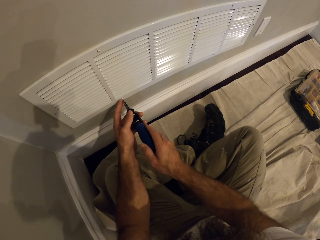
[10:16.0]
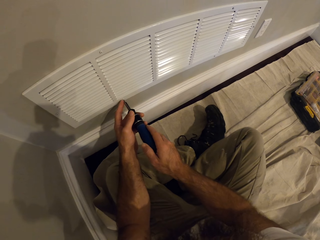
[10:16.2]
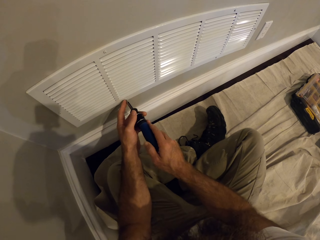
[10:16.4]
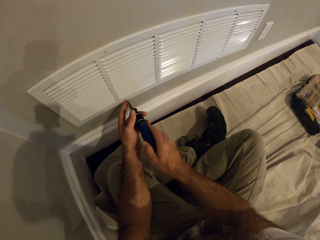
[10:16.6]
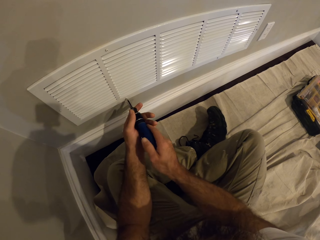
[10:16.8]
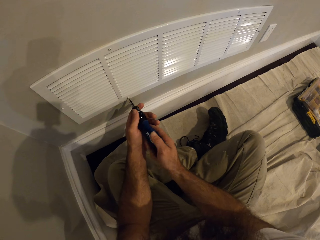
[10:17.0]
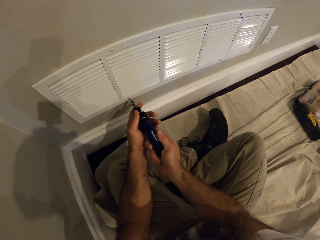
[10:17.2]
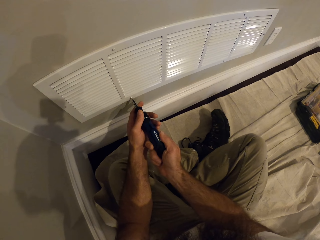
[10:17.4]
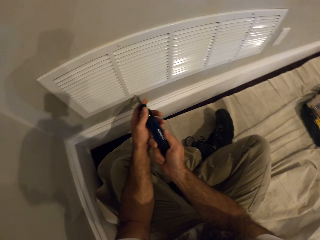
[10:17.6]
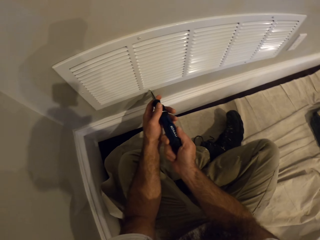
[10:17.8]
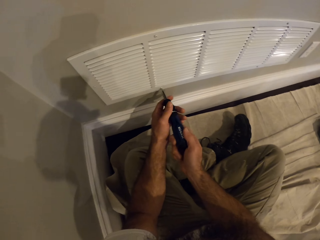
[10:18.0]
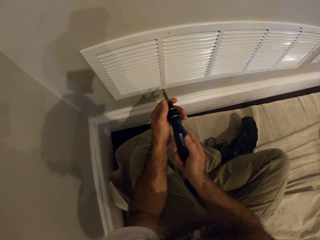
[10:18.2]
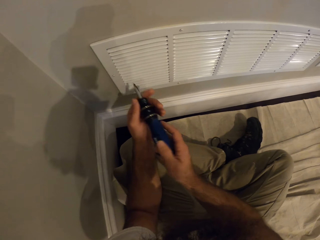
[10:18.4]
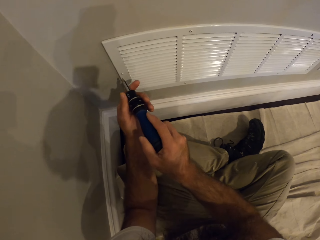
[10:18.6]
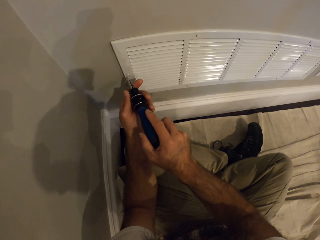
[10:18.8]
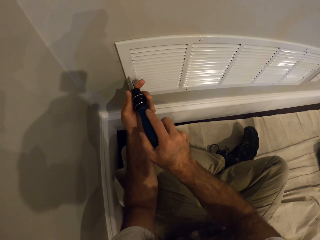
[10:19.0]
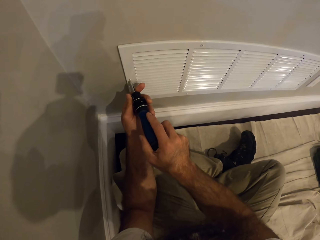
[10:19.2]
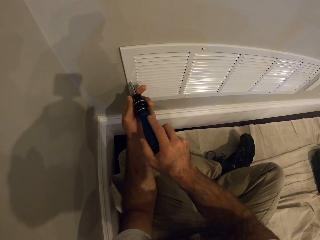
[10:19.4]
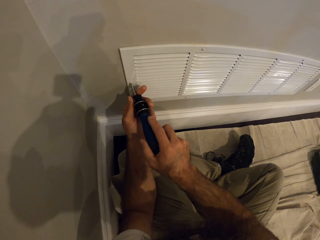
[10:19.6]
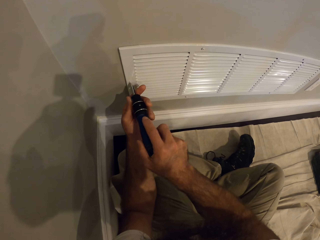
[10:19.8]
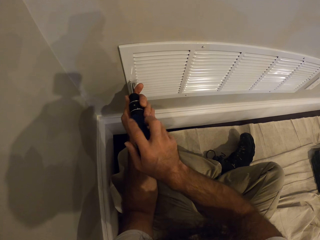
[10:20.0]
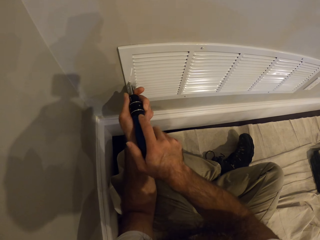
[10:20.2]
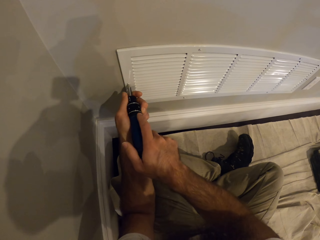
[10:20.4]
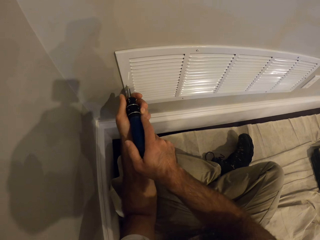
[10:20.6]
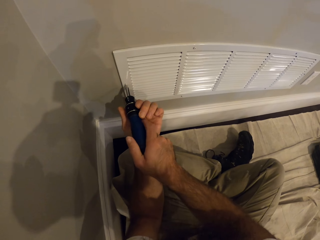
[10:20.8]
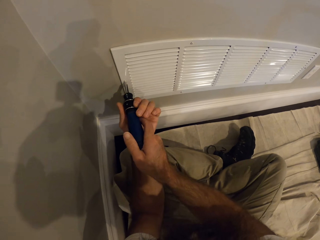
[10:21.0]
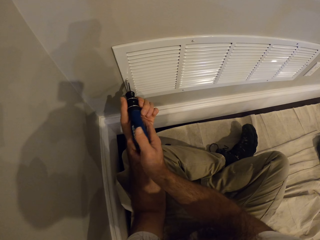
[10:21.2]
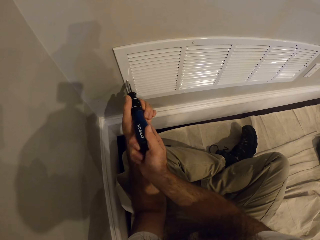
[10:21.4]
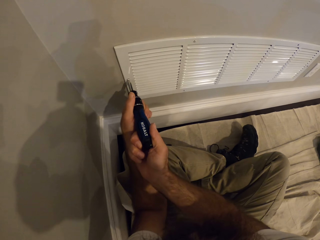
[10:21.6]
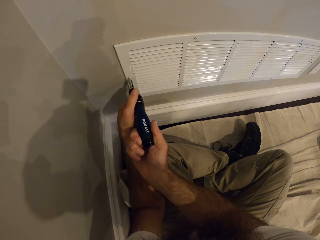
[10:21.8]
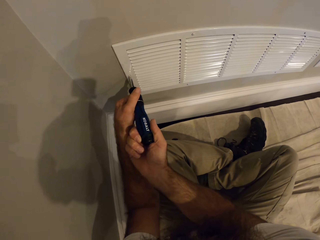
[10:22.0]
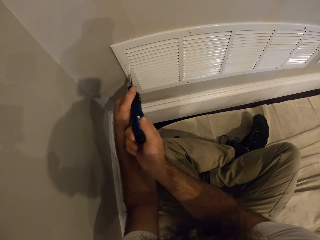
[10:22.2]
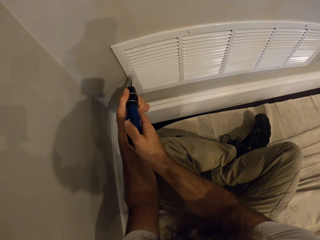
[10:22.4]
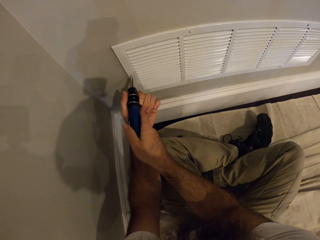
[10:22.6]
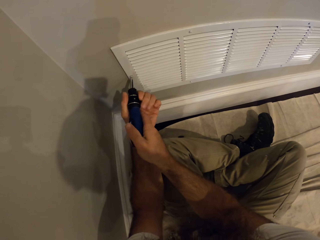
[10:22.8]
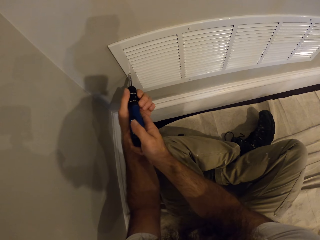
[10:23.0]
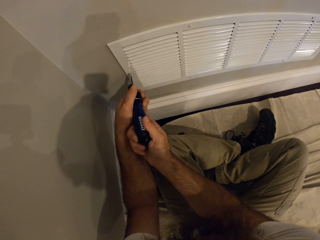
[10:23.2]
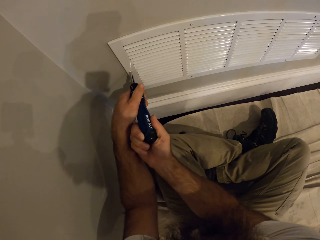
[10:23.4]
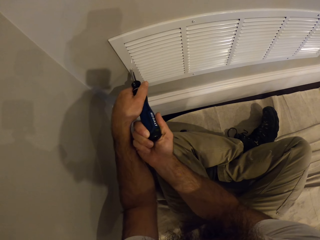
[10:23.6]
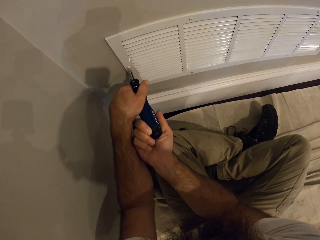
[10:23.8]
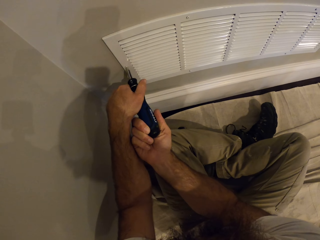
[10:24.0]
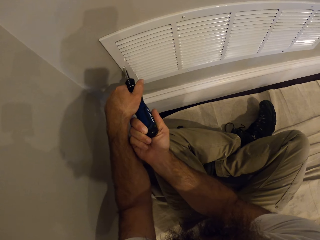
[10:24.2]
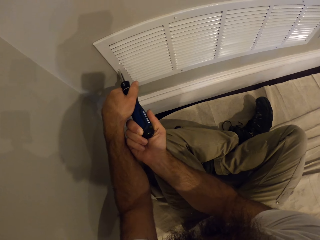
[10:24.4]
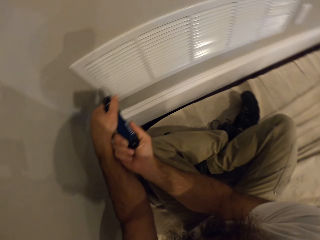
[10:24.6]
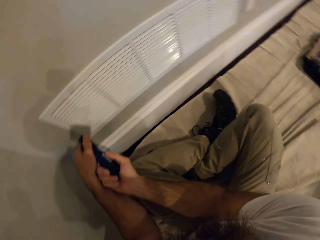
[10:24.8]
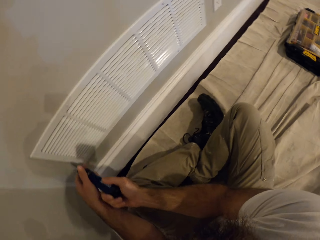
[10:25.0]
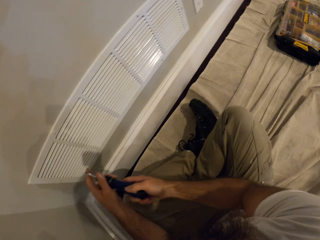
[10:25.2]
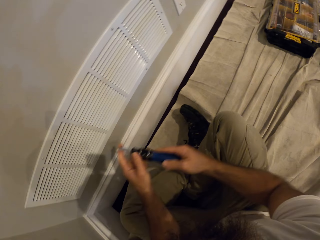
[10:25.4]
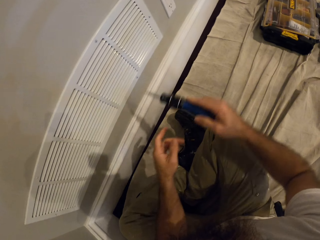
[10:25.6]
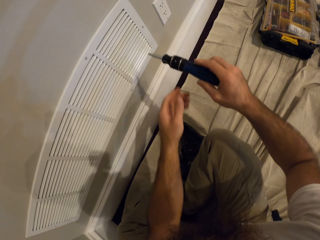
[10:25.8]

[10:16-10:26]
The camera wearer connects the screwdriver to the nail. They connect the screwdriver to the nail again.

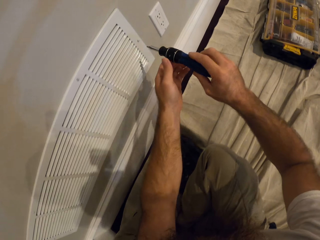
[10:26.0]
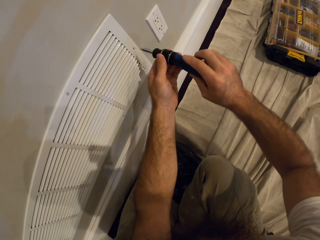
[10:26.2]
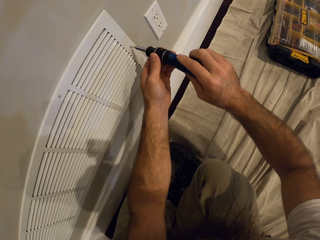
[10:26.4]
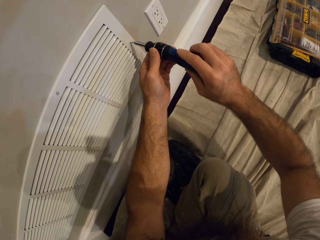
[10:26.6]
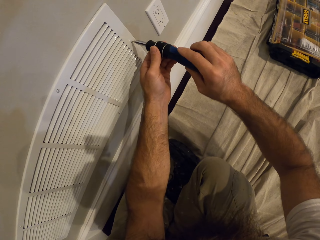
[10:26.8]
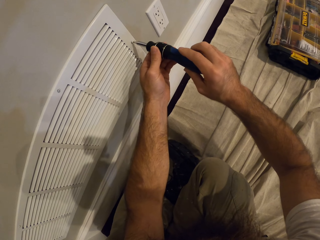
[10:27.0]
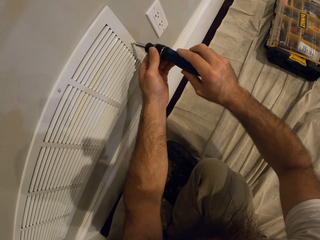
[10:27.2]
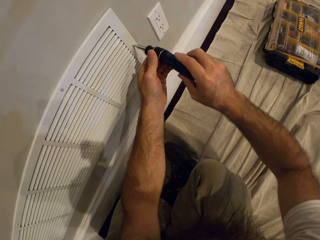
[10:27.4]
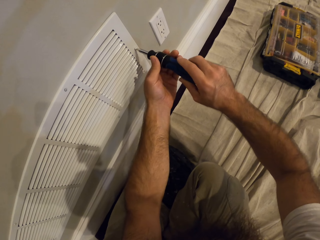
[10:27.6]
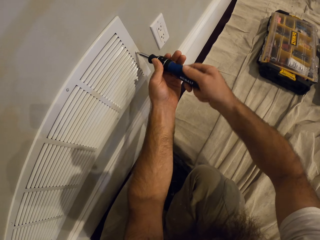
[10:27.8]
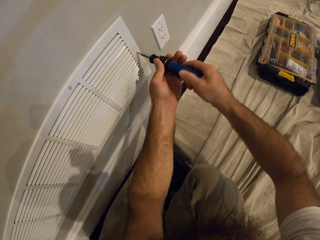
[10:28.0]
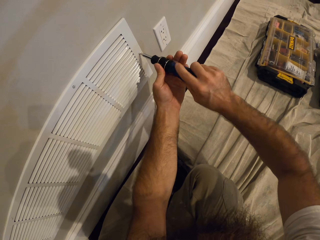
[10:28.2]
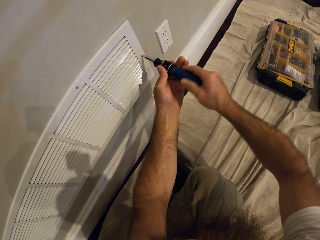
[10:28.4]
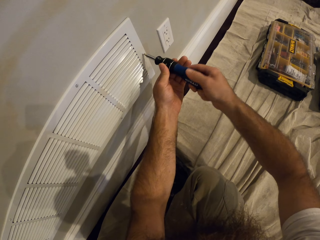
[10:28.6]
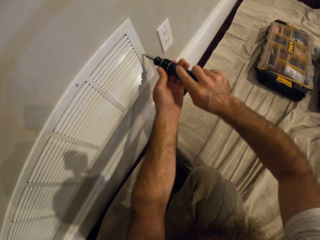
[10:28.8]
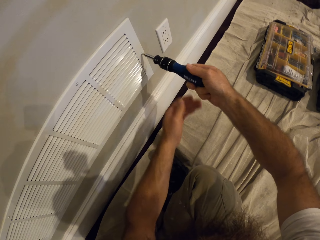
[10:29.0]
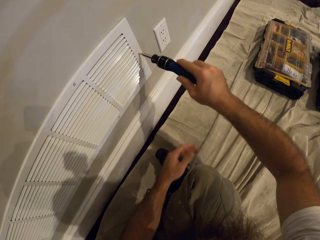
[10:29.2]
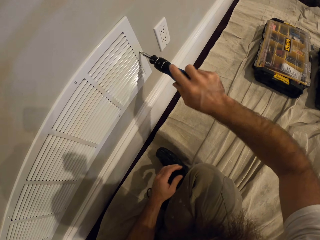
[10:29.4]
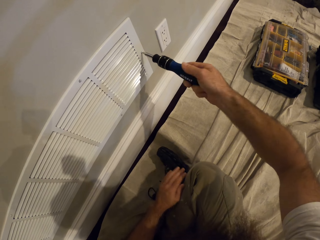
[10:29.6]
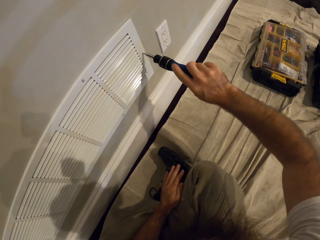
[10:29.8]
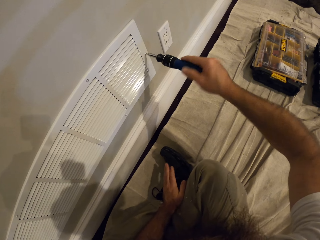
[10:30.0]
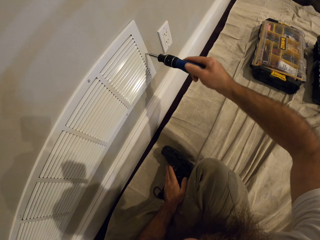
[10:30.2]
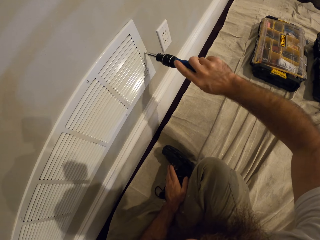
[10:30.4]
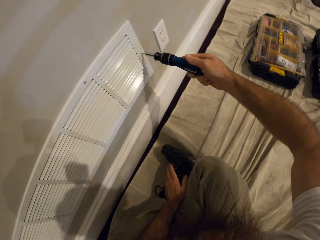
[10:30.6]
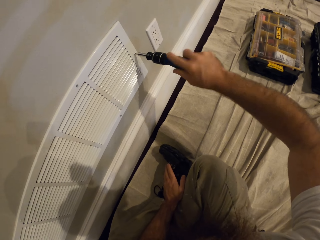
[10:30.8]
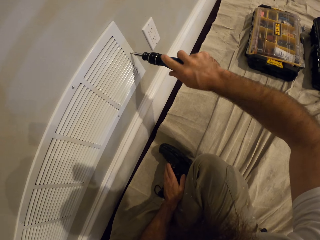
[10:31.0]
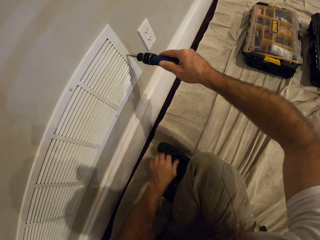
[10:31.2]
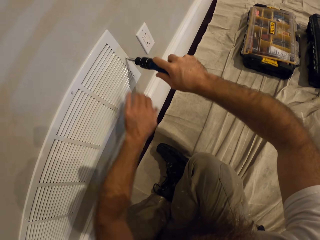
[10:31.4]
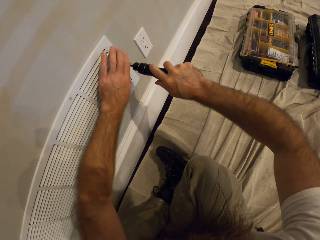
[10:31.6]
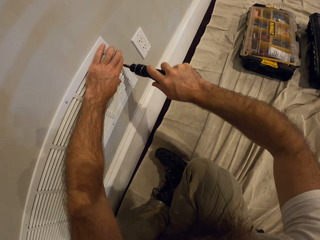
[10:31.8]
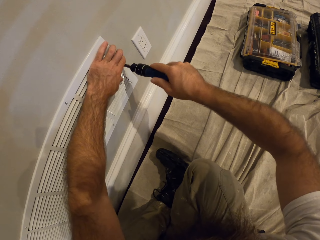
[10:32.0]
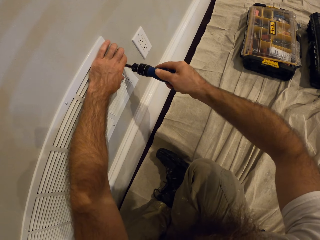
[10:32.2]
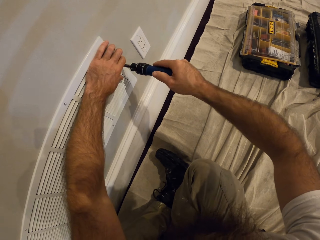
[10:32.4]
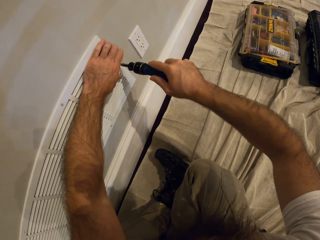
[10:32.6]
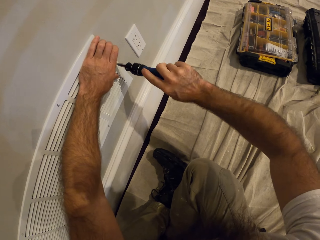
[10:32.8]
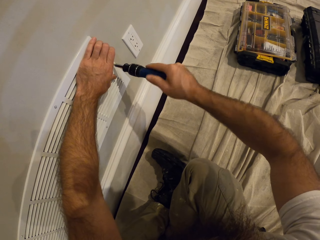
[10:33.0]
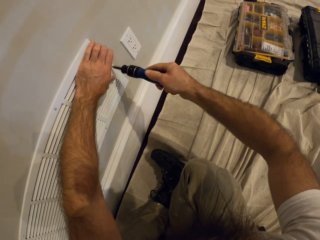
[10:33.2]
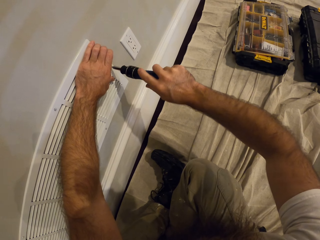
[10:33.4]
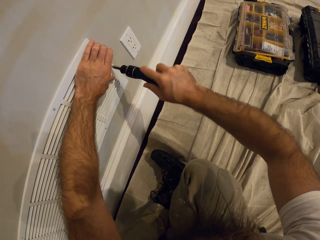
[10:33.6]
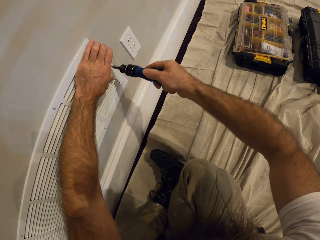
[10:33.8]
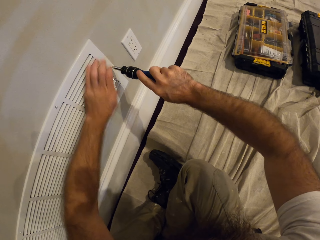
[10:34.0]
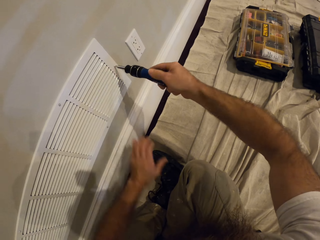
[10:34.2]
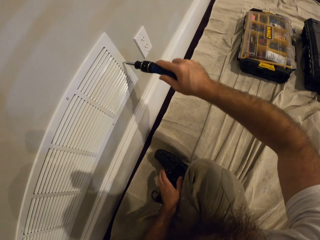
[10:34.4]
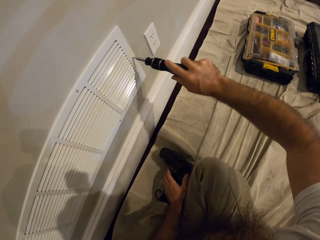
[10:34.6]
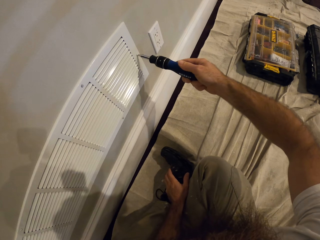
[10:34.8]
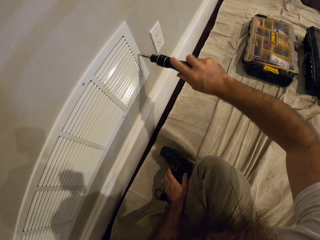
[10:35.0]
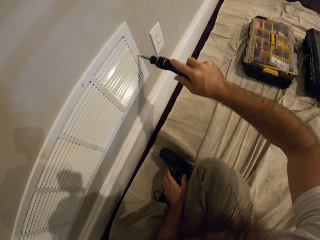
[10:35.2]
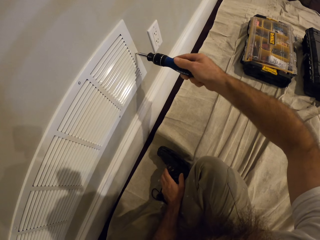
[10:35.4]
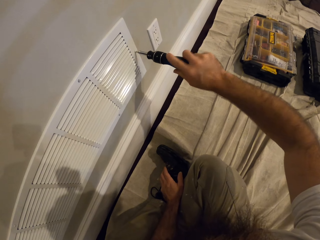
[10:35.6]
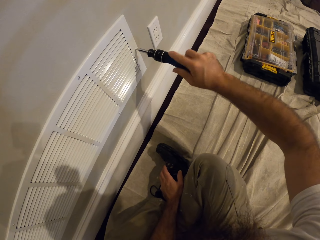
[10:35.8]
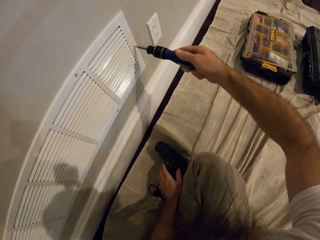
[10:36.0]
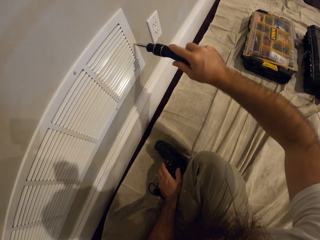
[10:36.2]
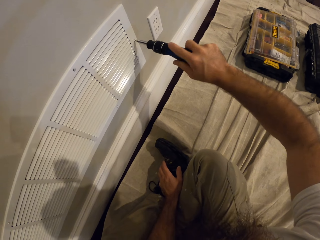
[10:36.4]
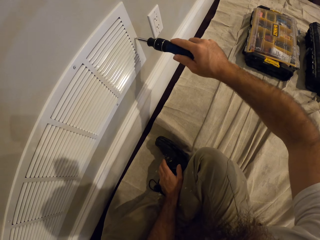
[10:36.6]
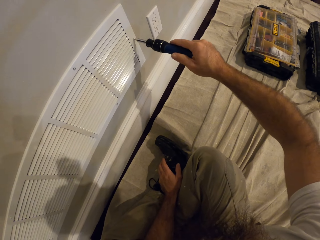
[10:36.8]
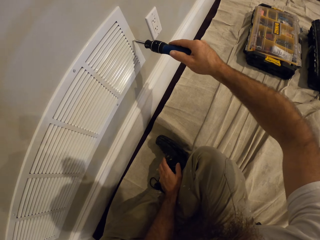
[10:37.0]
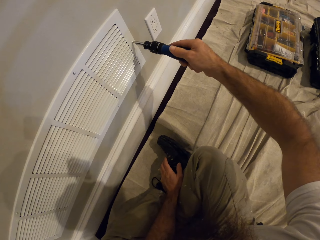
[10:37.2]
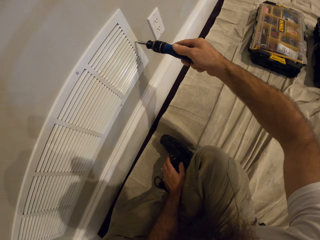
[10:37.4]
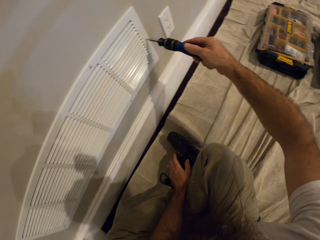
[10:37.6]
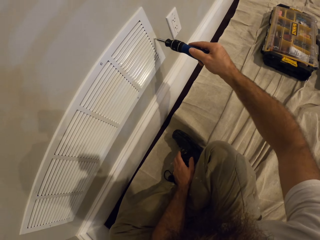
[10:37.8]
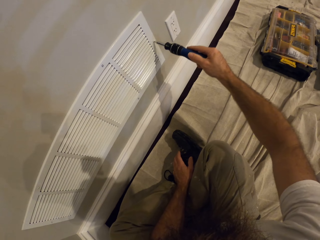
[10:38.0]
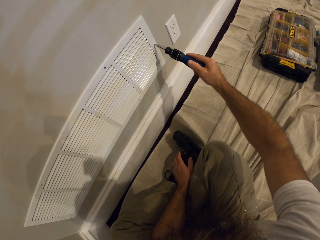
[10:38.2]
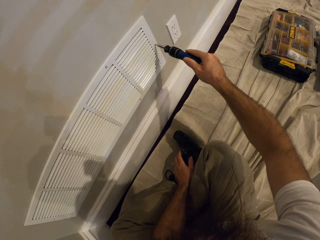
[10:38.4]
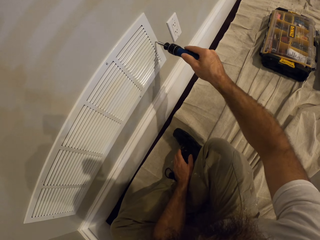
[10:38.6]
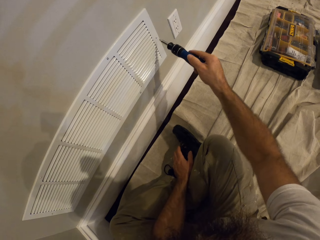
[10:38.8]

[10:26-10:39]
The camera wearer connects the screwdriver to the nail. He screws the vent cover with the screwdriver in his right hand. He places his left hand on the vent cover. He places his left hand on his leg.
